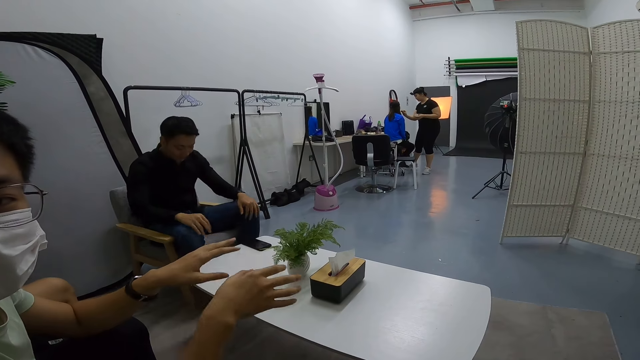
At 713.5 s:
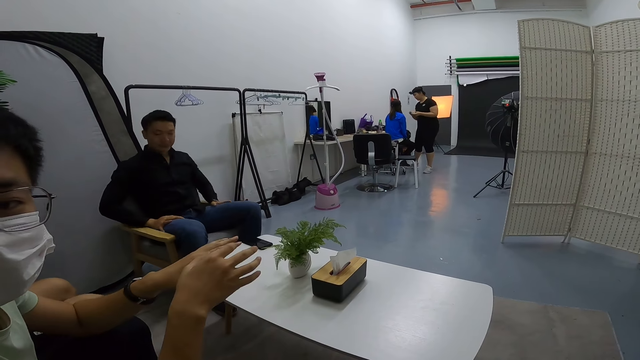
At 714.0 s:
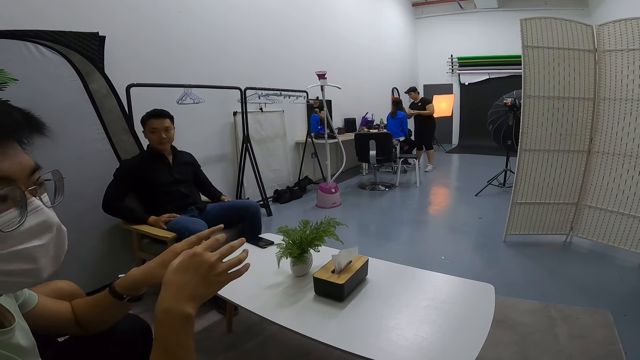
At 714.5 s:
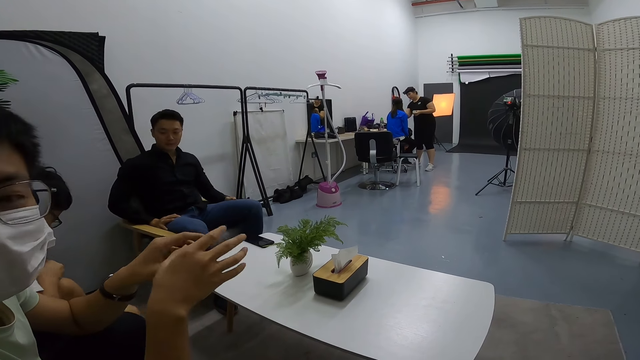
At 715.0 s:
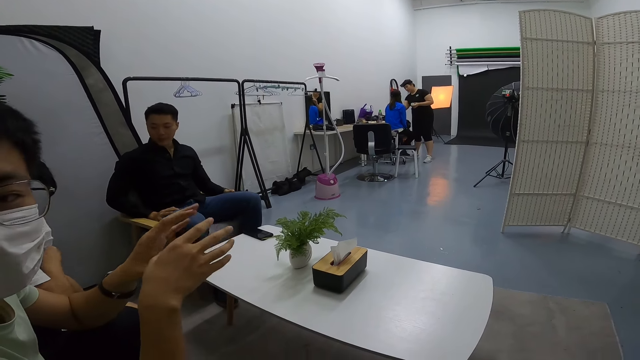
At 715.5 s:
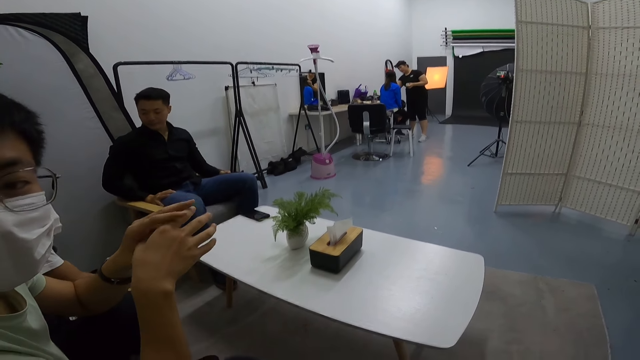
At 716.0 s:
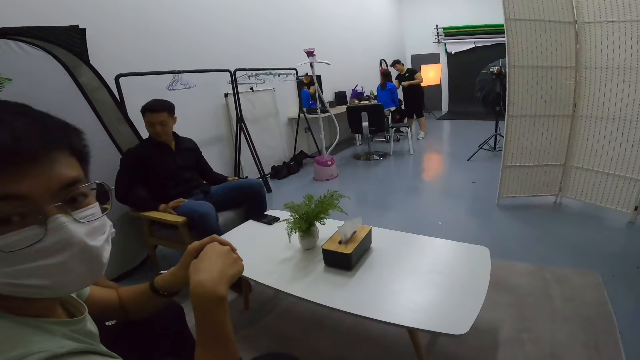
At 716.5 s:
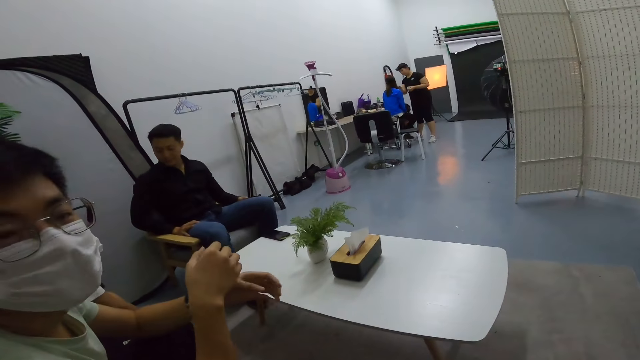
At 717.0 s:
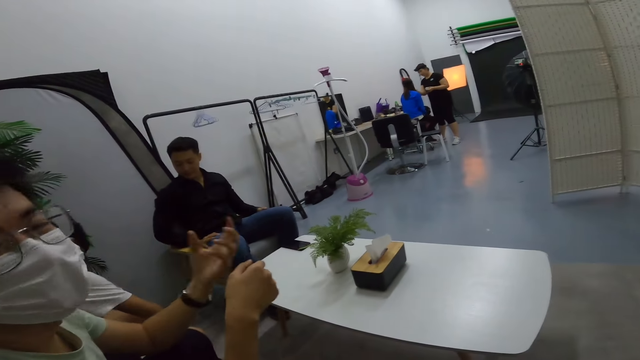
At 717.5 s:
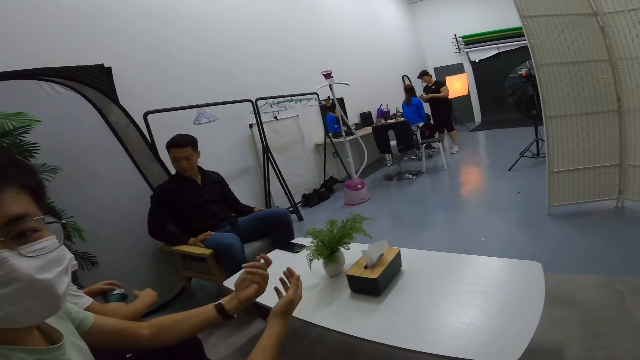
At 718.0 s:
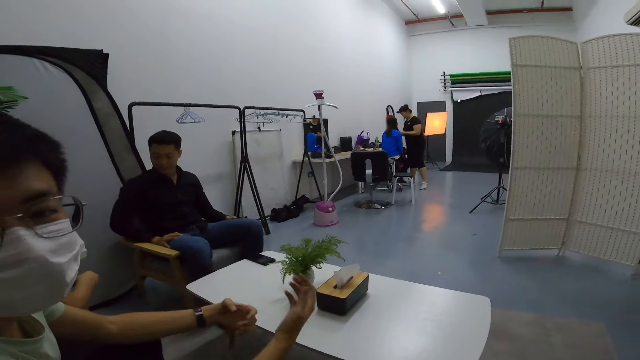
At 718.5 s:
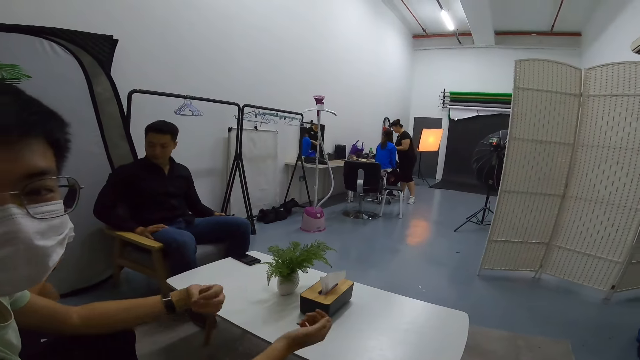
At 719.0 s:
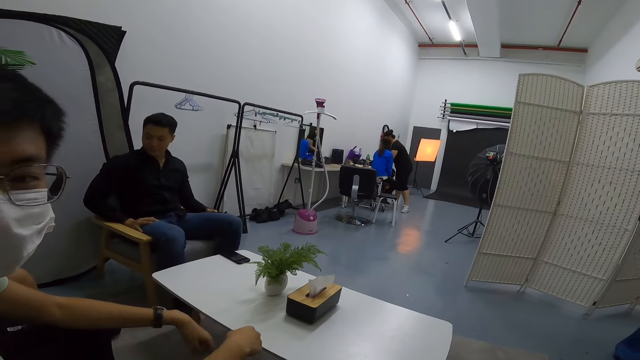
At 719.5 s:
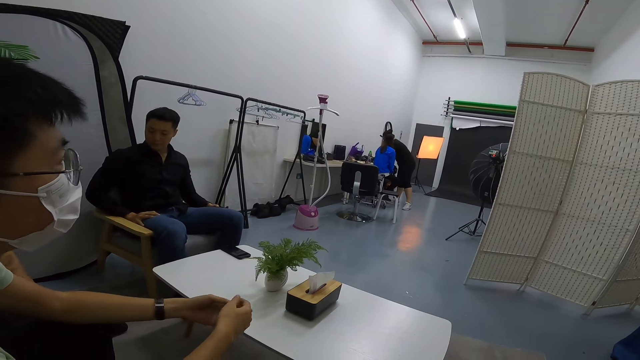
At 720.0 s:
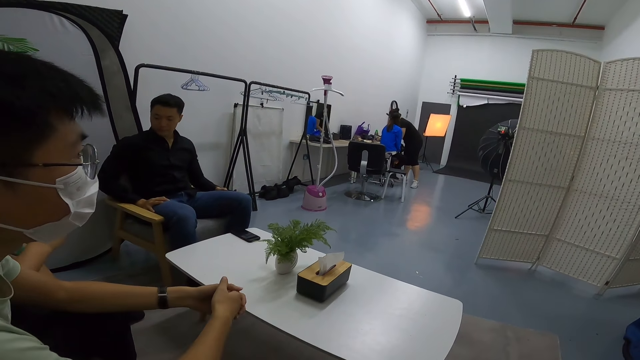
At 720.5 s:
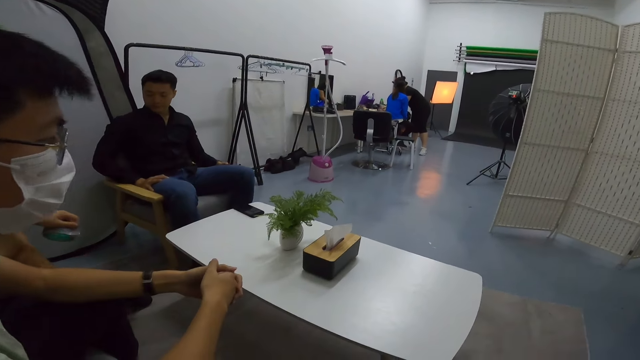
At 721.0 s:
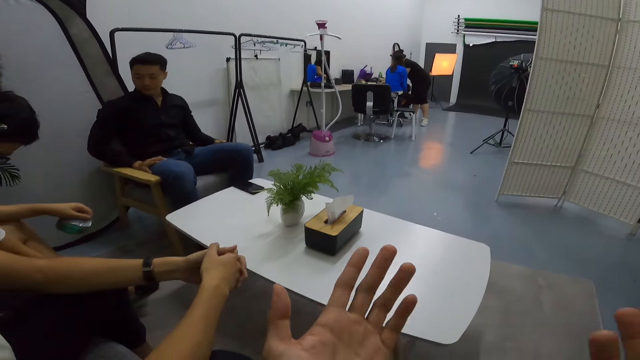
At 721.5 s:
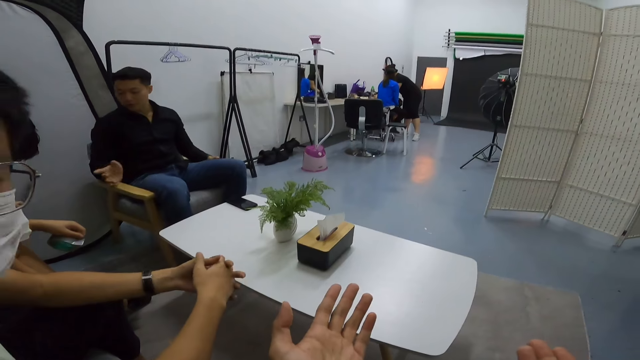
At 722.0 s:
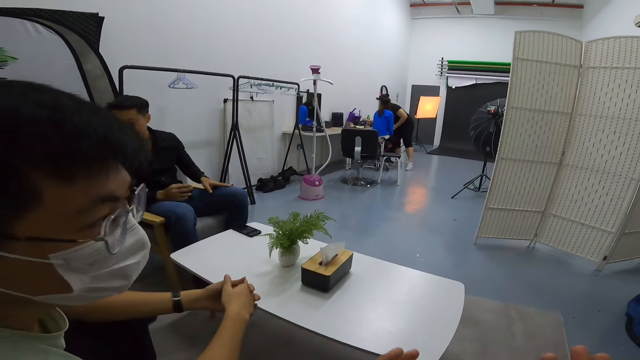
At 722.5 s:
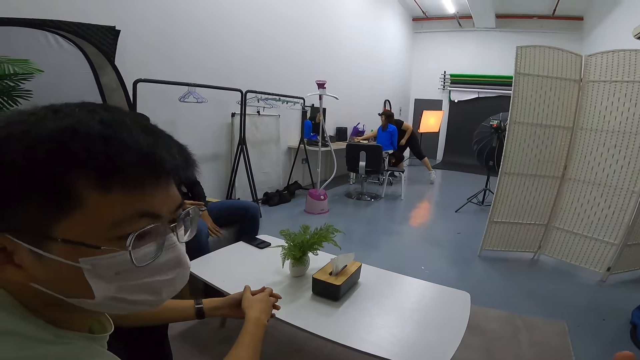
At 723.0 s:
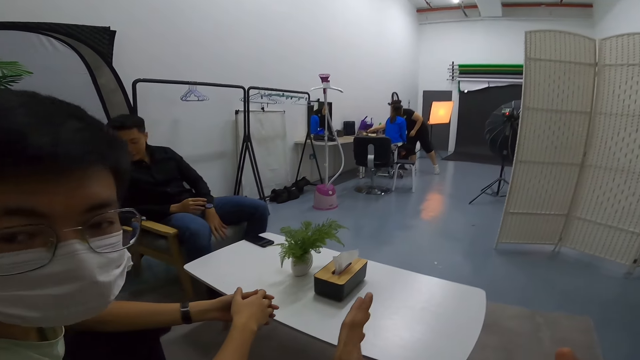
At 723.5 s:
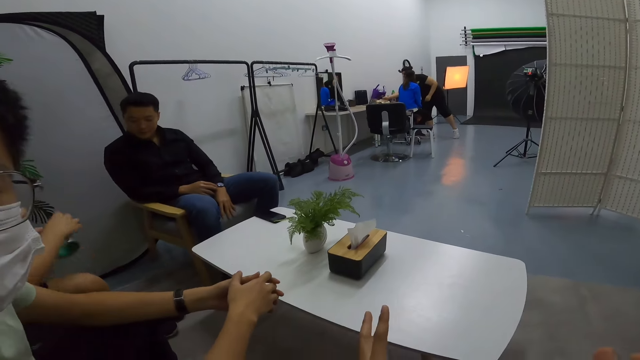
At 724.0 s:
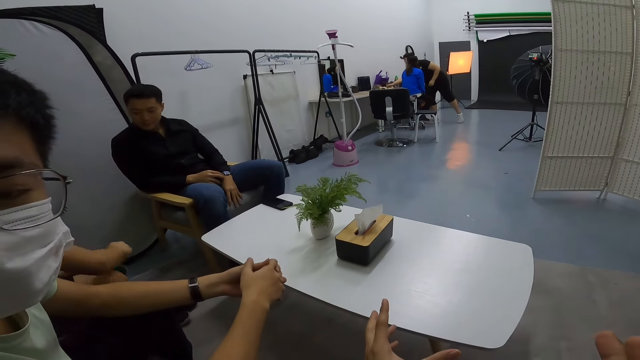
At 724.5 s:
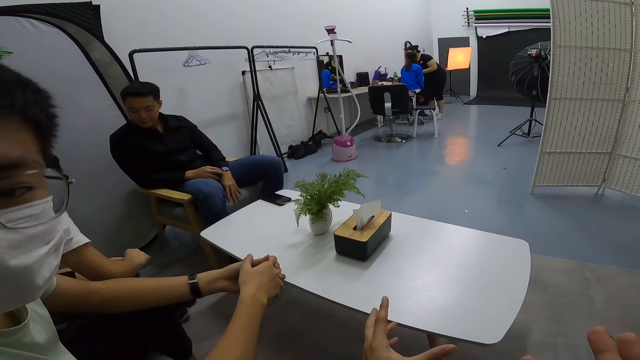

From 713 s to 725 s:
A person talks to the camera wearer. The camera wearer talks to the person.

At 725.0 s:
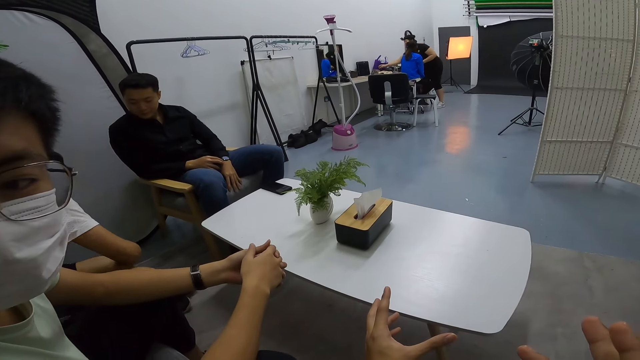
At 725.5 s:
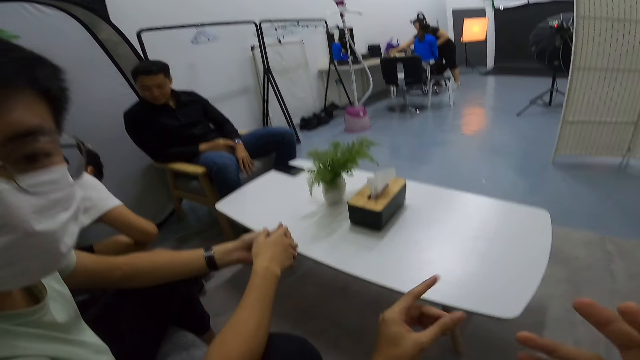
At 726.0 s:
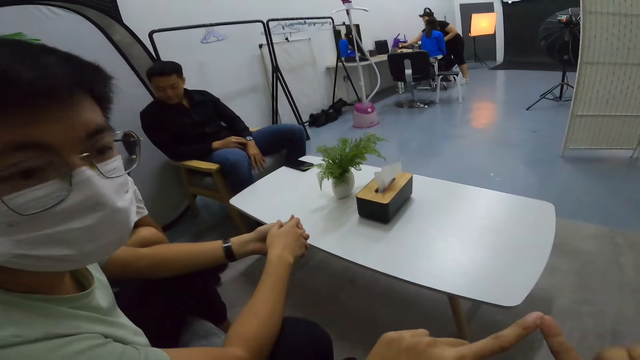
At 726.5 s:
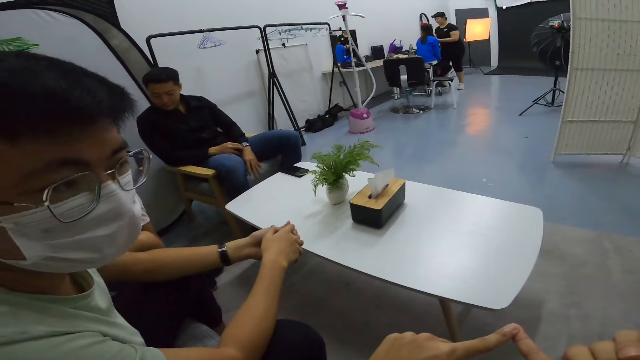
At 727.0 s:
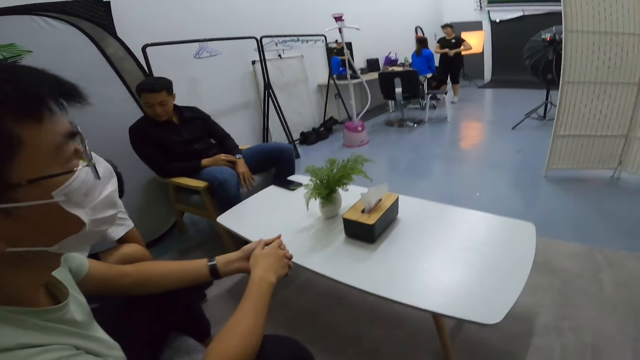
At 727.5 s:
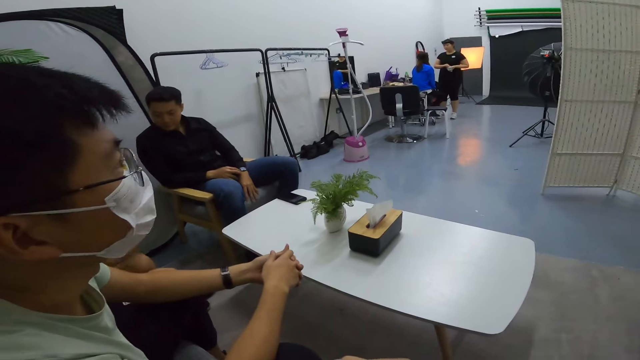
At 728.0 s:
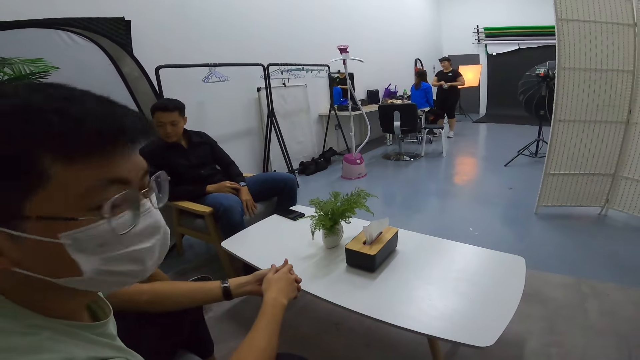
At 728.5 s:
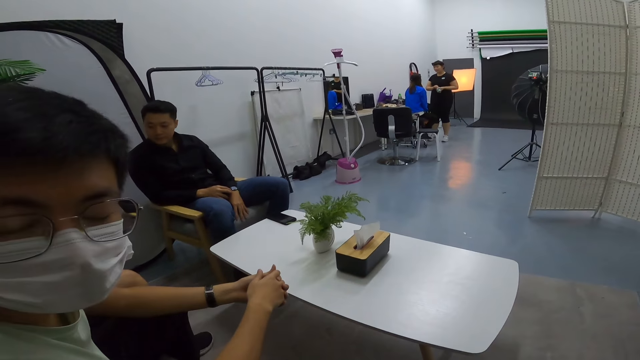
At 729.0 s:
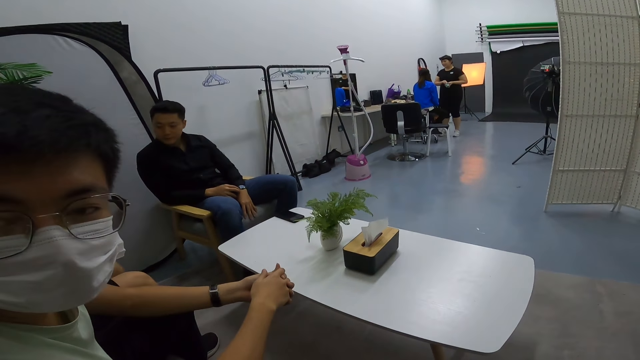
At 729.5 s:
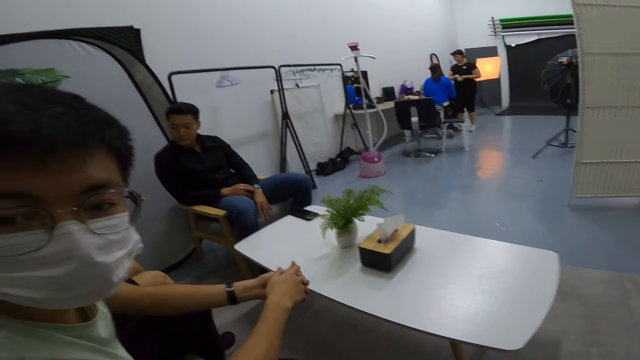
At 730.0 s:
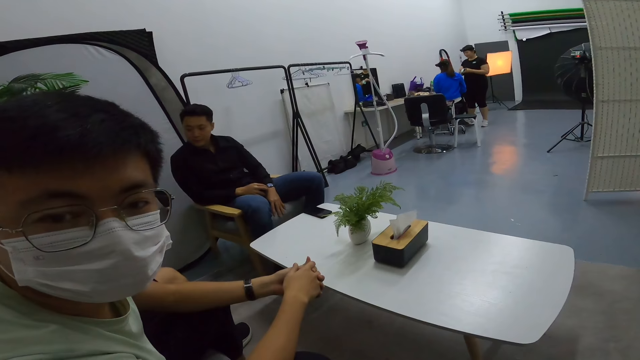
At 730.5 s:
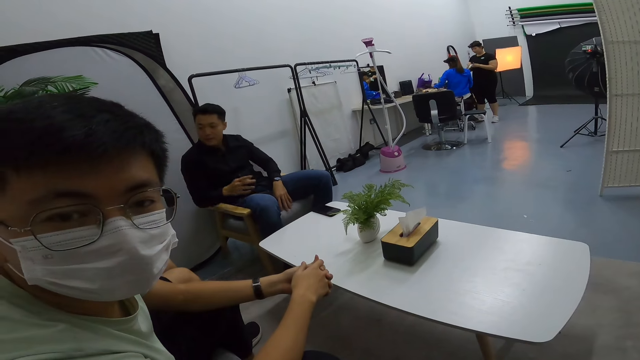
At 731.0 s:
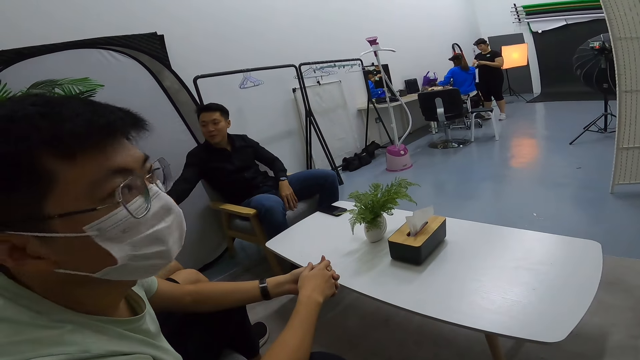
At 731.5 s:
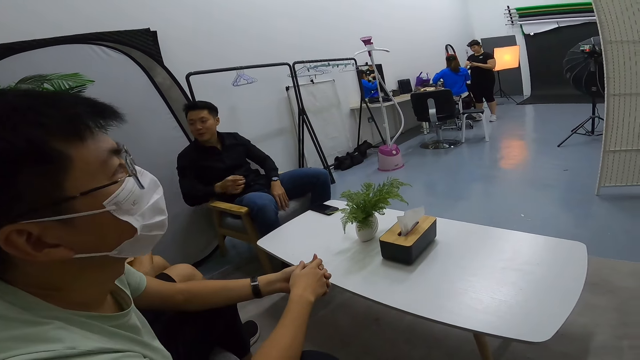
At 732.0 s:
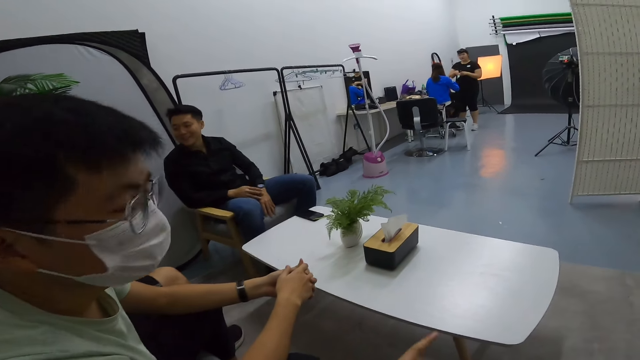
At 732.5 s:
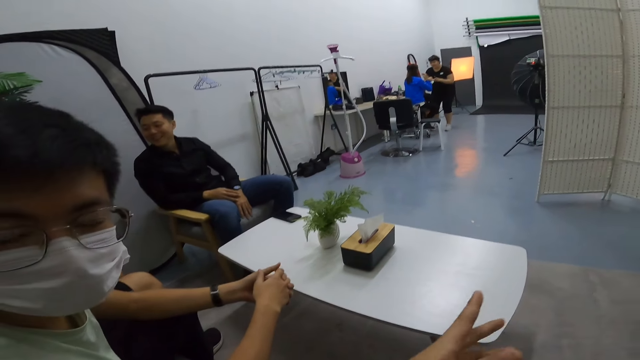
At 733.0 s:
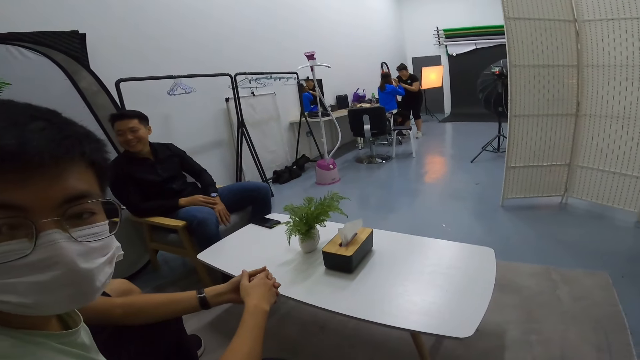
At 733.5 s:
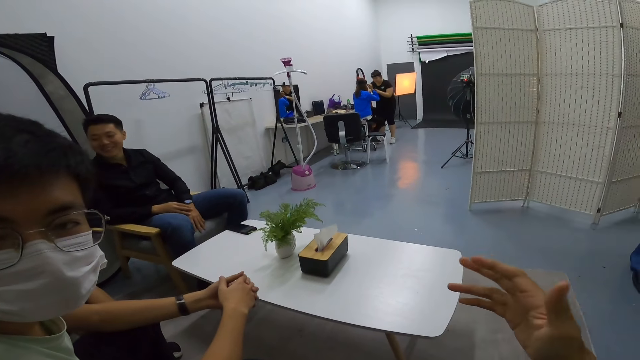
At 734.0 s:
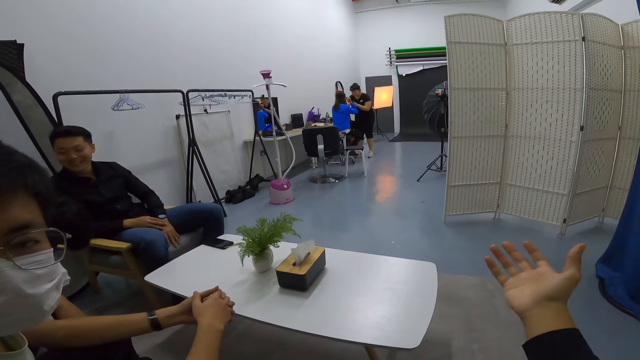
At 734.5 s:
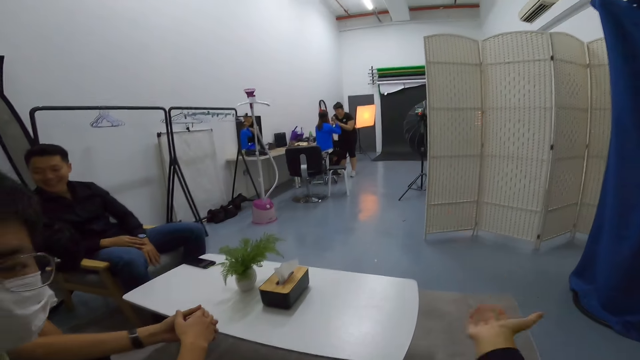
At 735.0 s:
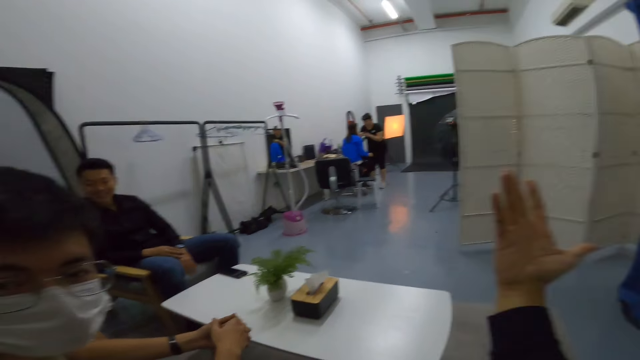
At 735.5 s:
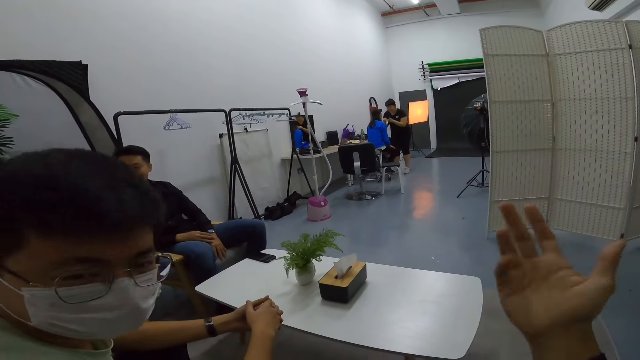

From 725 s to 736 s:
A person nods at the camera wearer. The camera wearer talks to the person. The person nods at the camera wearer. The camera wearer talks to the person.
